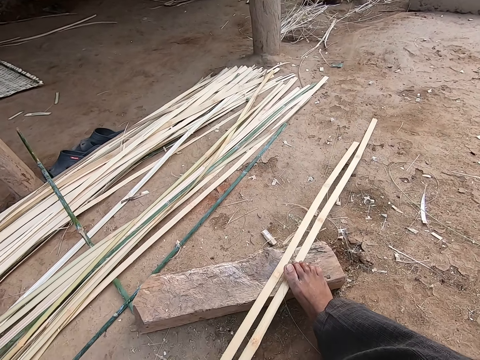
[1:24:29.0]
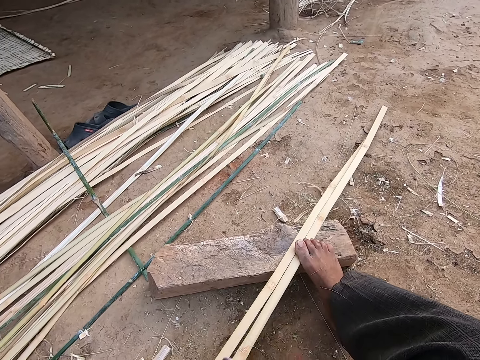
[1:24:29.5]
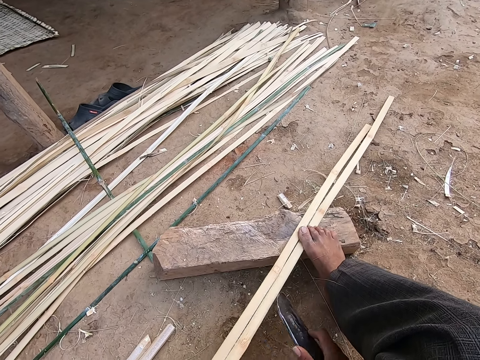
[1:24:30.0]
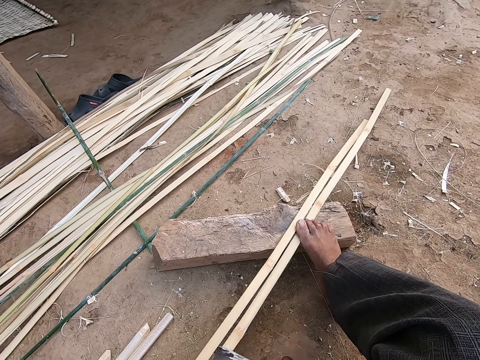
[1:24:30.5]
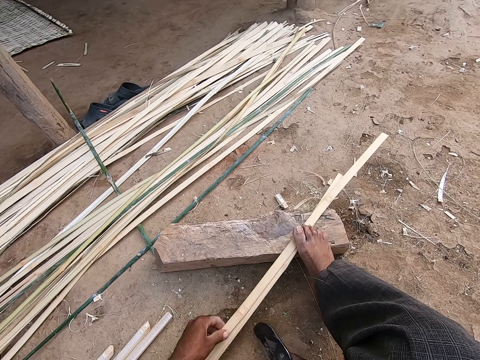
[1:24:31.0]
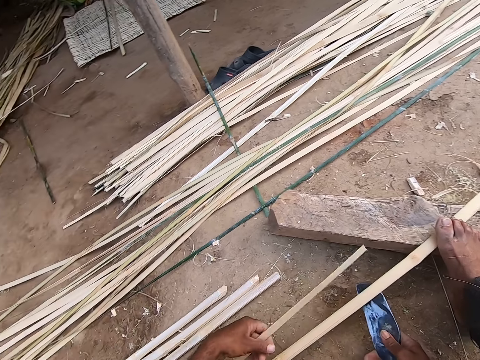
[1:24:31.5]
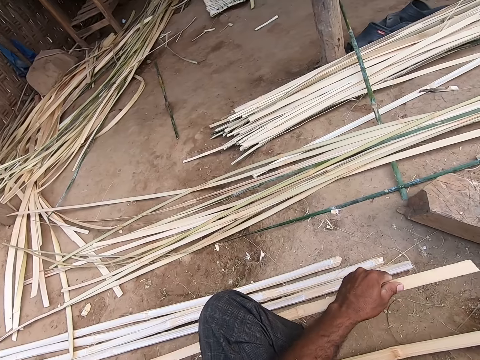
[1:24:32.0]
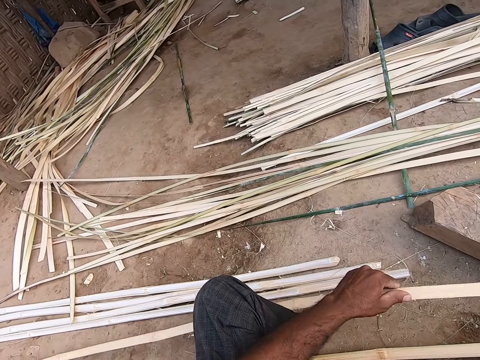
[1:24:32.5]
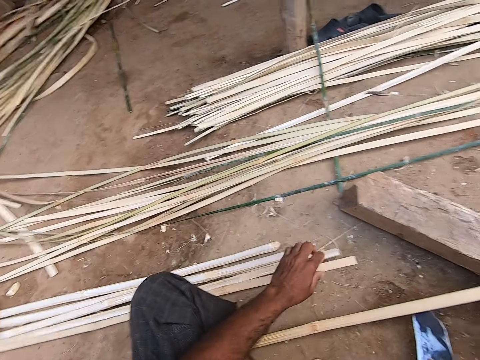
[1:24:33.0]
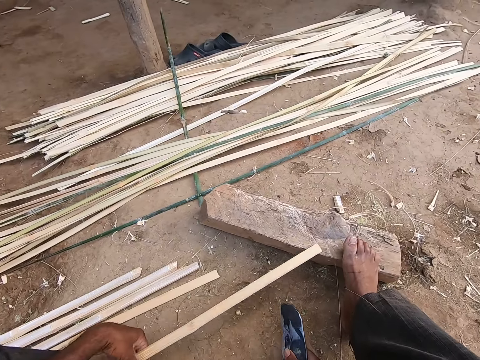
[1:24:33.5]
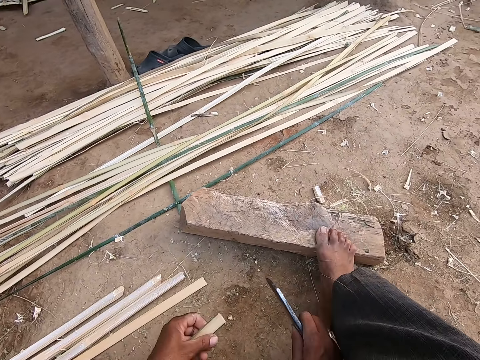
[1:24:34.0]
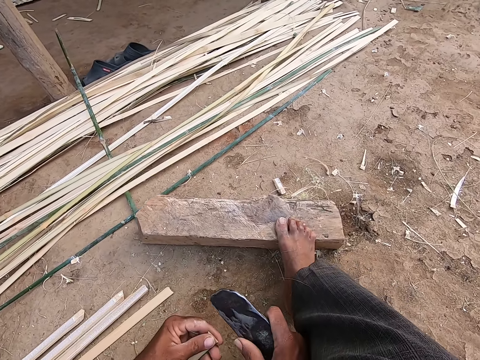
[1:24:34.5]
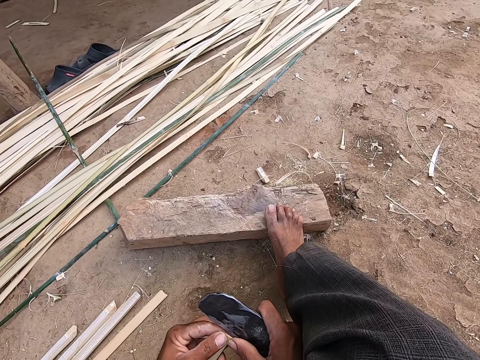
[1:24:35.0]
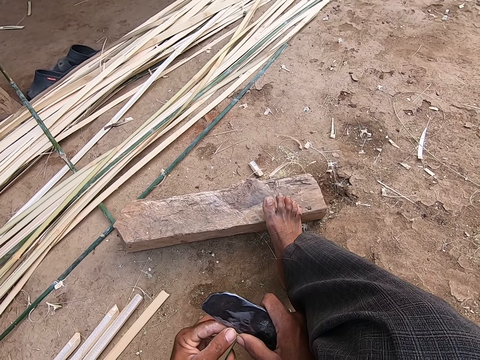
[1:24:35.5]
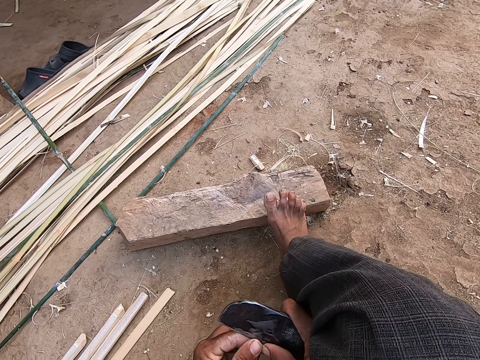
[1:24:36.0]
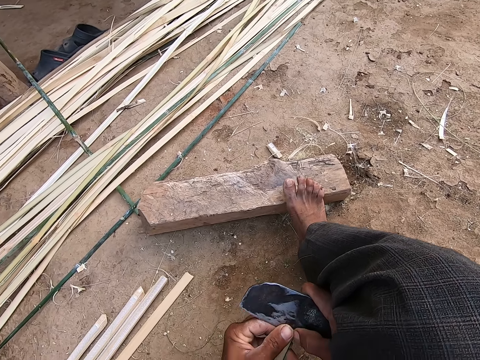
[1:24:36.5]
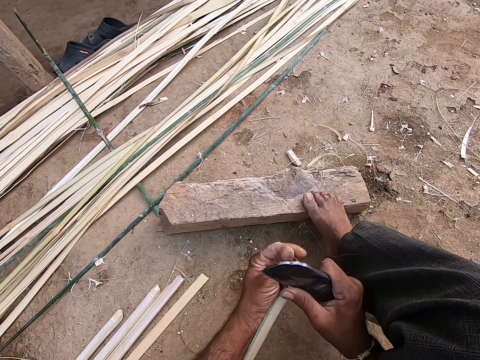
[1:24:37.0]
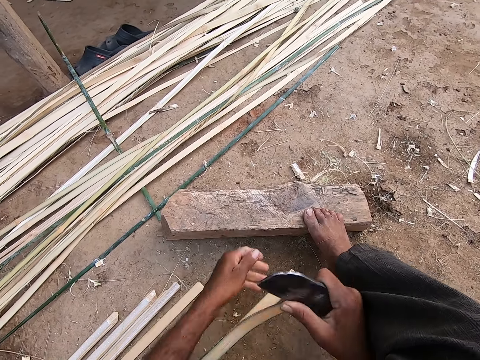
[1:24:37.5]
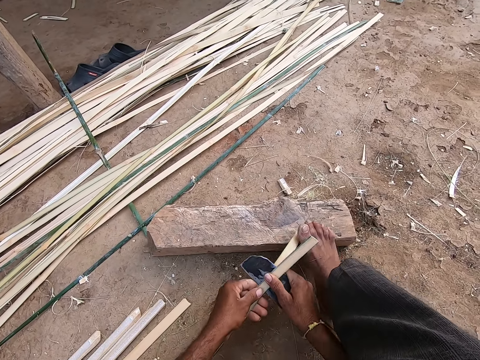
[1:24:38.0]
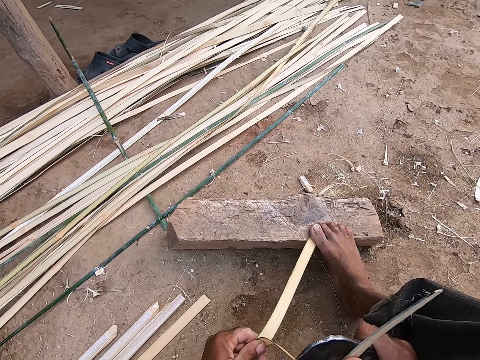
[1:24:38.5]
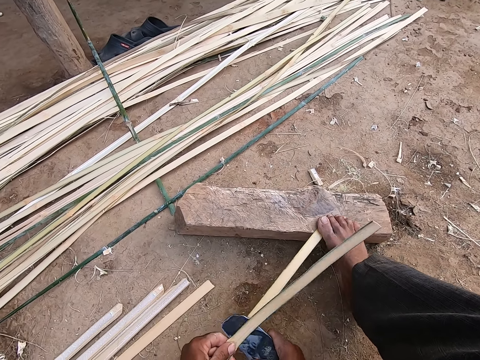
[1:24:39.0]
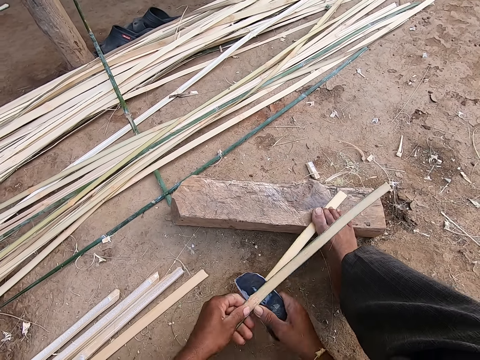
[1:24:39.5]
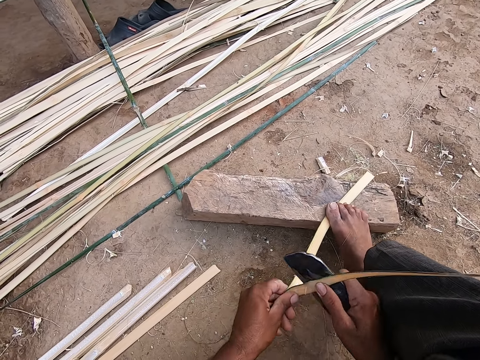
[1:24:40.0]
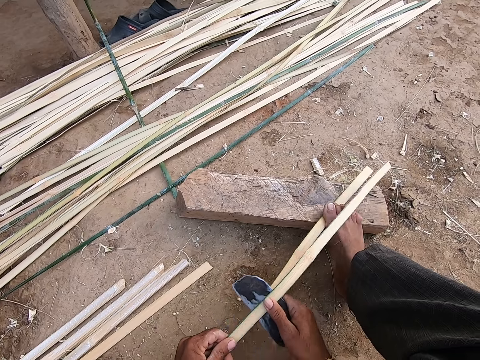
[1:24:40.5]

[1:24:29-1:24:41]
The camera wearer scrapes the wooden plank in his left hand with the kukri in his right hand. A man talks to the camera wearer. The camera wearer pulls the wooden plank in his left hand. He makes a sound. He drops the wooden plank in his left hand on the ground. He pulls the wooden plank with his left hand. He splits the wooden plank in his left hand with the kukri in his right hand. The man talks to the camera wearer. The camera wearer holds the wooden plank onto the wood on the ground with his right leg. He makes a sound.

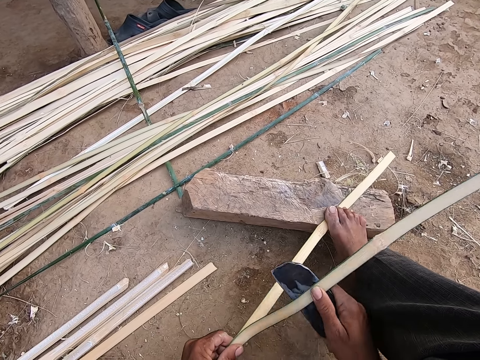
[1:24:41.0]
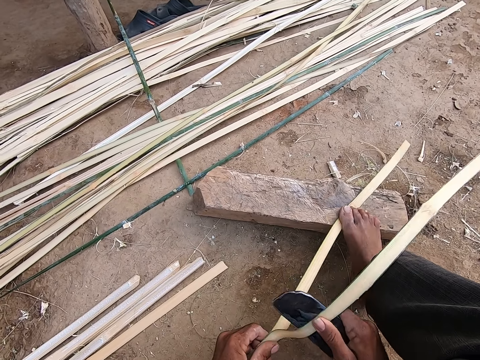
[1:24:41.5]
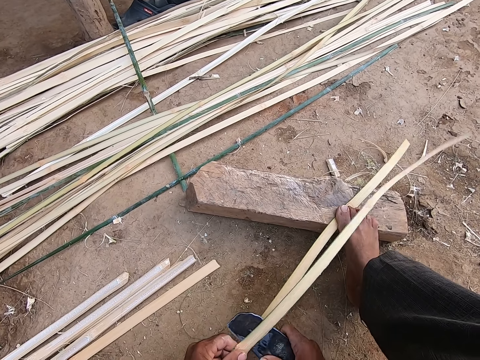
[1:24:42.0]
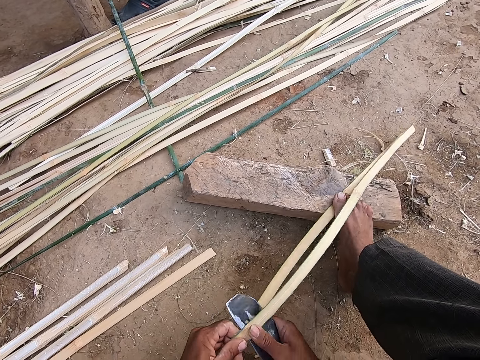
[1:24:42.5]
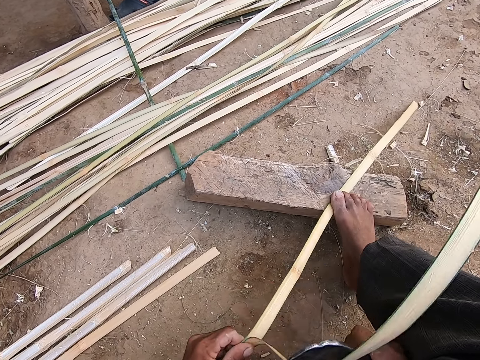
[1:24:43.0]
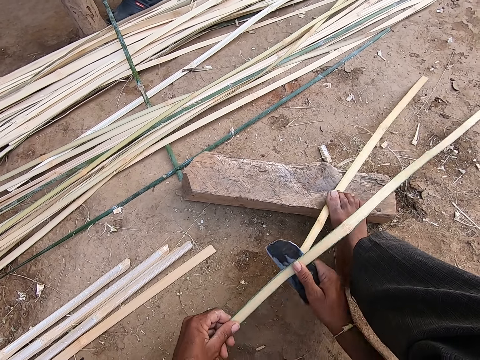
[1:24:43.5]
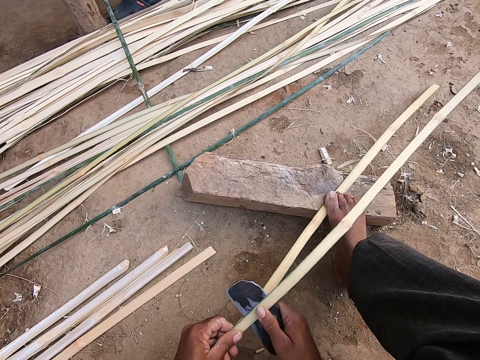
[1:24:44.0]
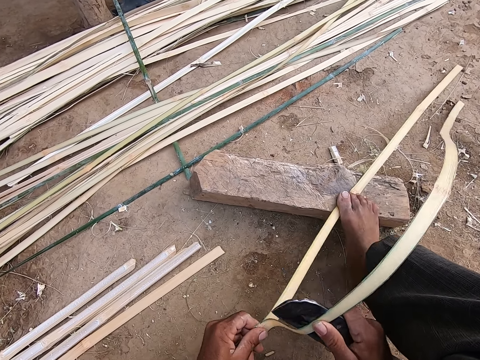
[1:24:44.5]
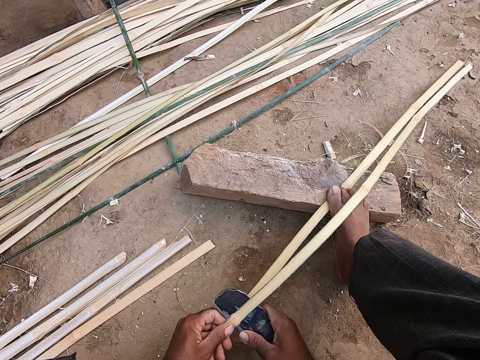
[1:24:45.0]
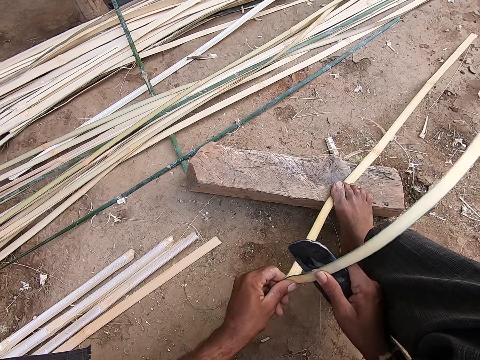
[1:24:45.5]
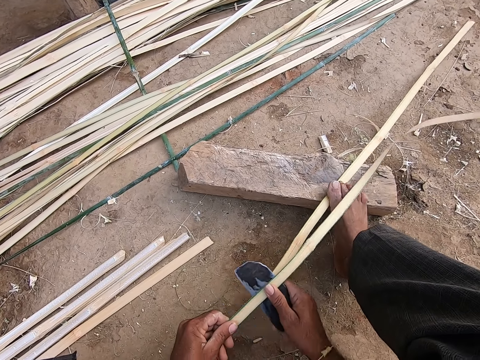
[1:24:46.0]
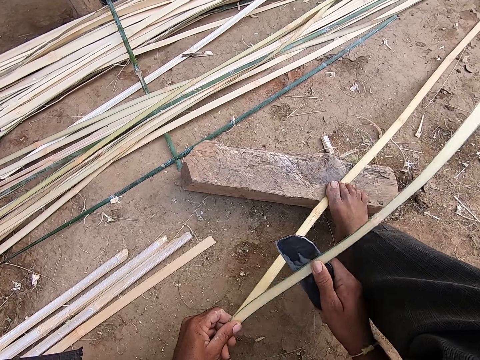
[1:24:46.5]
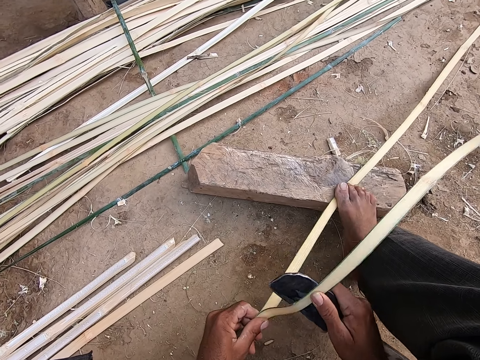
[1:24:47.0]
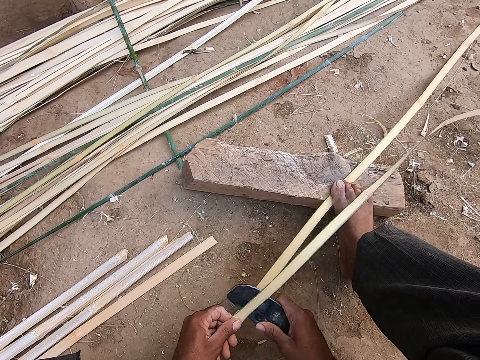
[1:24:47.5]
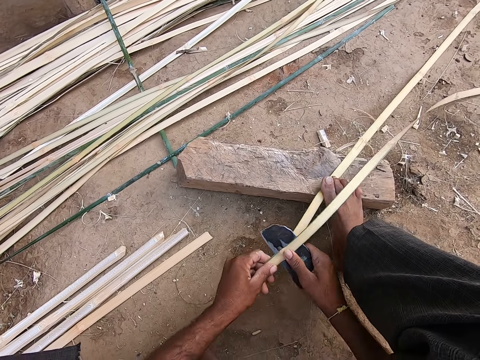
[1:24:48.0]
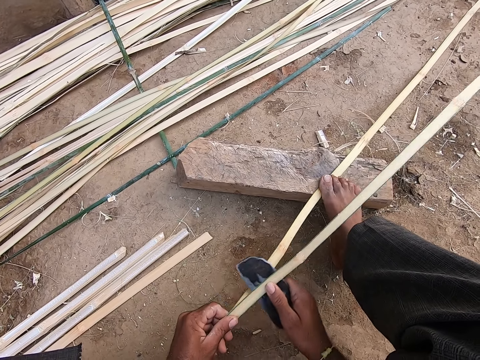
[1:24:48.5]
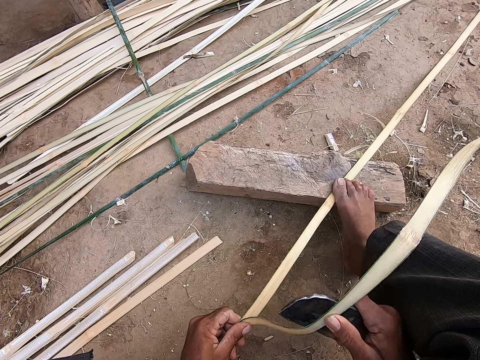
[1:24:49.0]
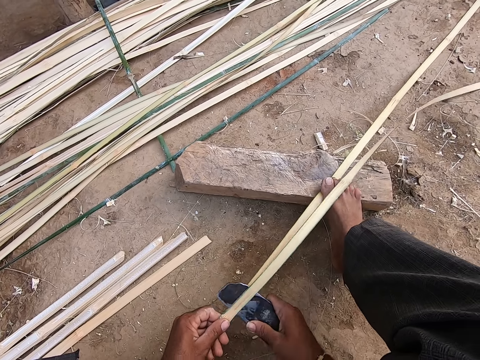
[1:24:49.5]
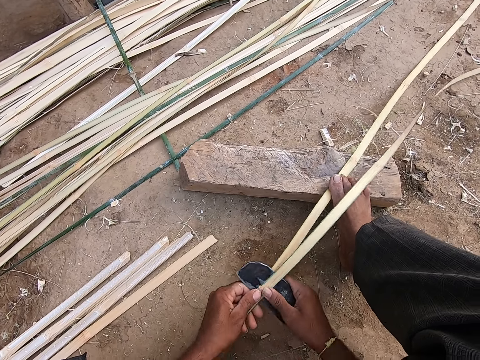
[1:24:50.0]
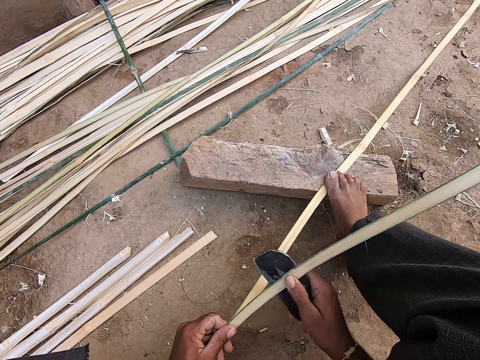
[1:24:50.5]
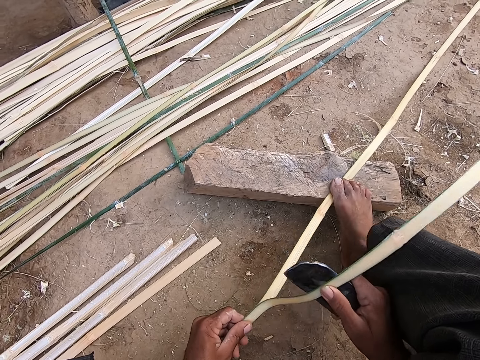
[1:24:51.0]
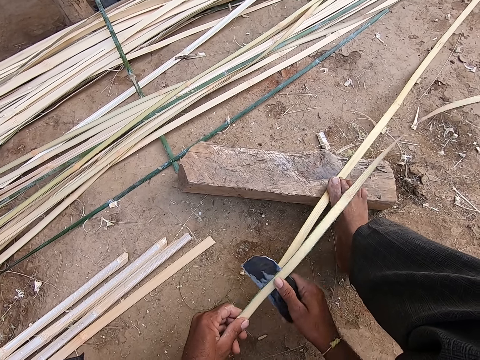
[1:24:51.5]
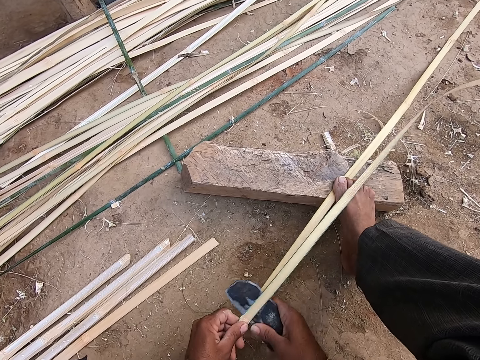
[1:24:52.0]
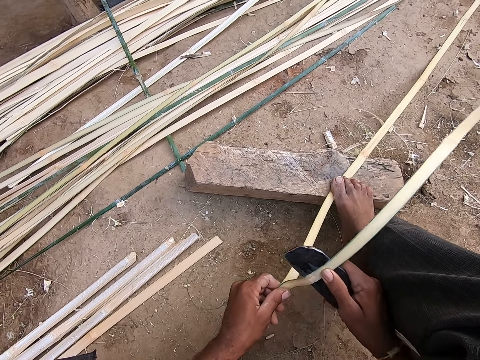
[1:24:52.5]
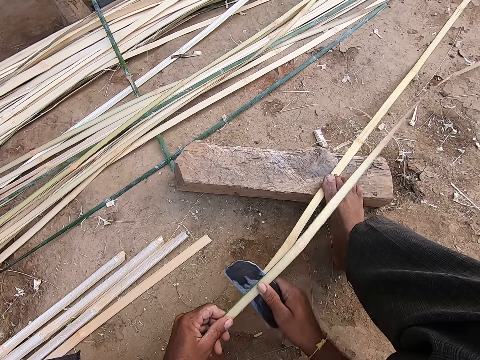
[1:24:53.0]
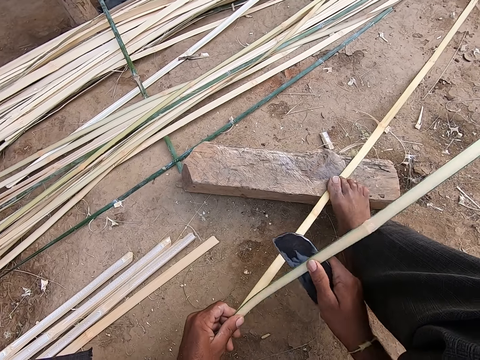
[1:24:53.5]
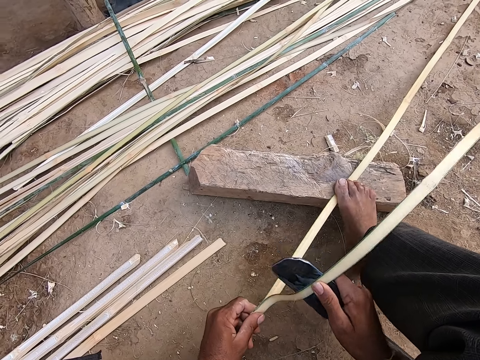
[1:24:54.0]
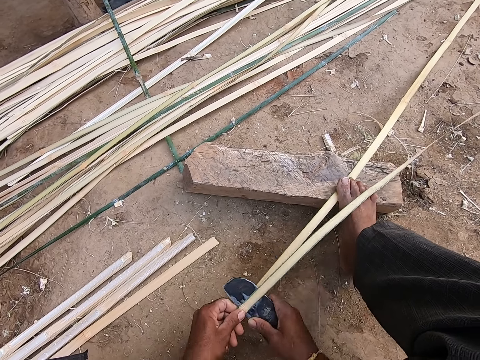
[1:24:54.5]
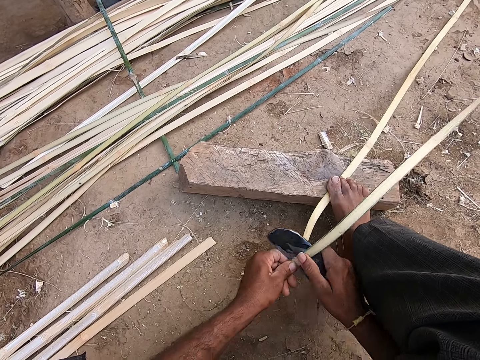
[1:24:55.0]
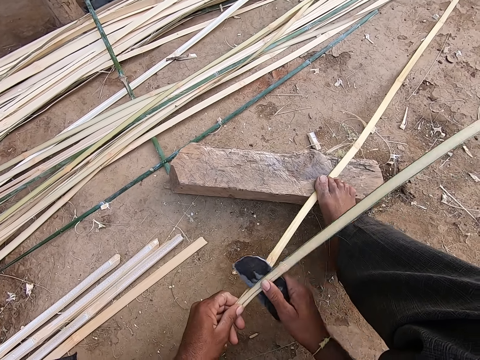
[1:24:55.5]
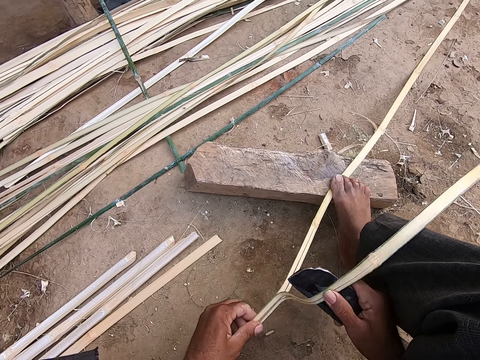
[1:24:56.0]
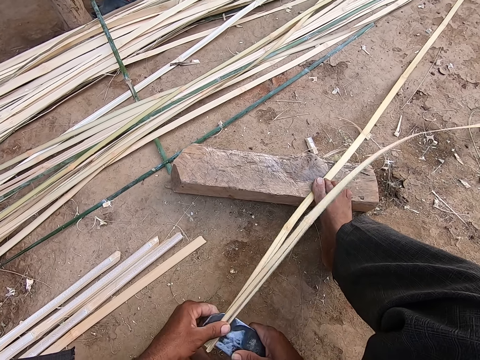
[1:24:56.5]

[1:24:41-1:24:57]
The camera wearer talks to a man. The man talks to the camera wearer. The camera wearer cuts the bamboo.
